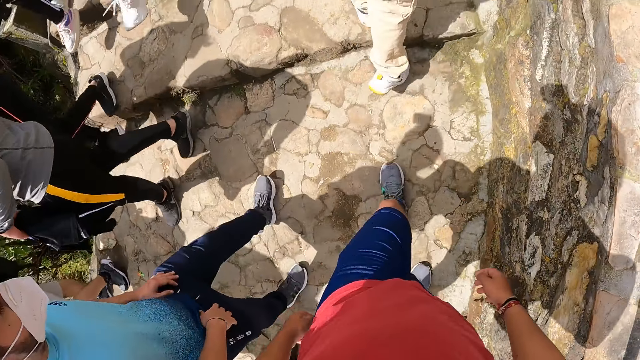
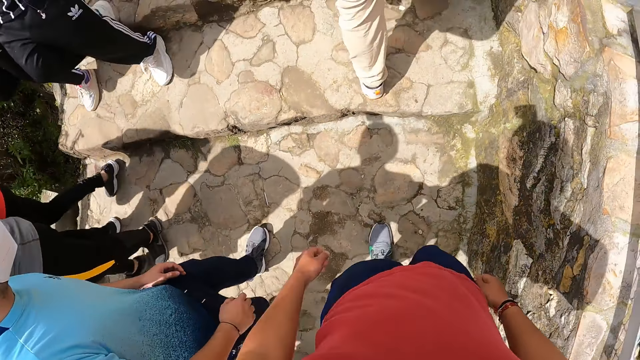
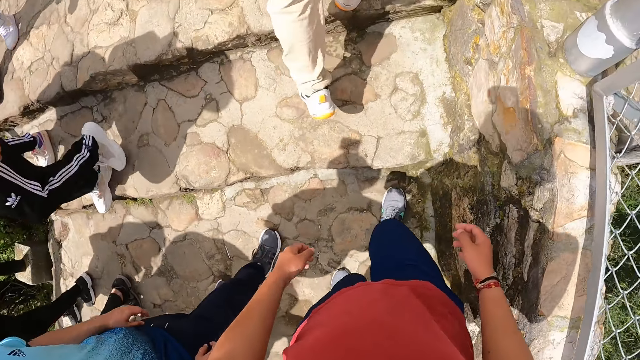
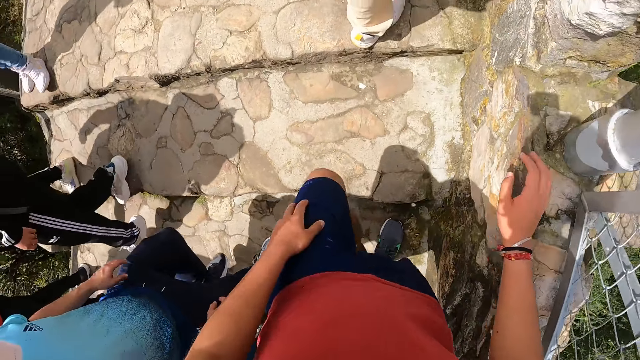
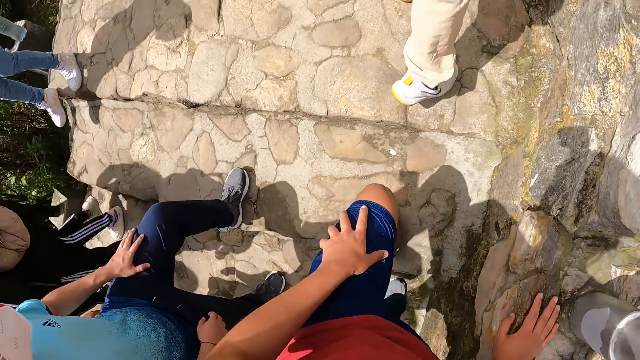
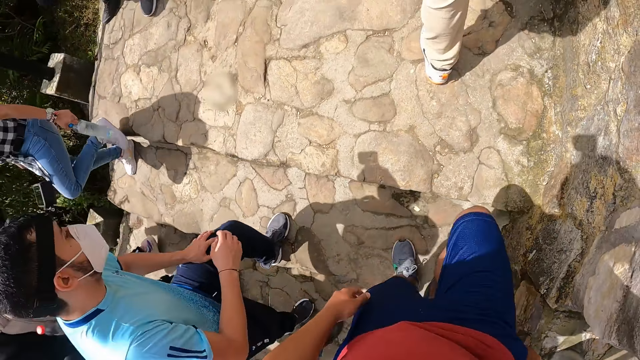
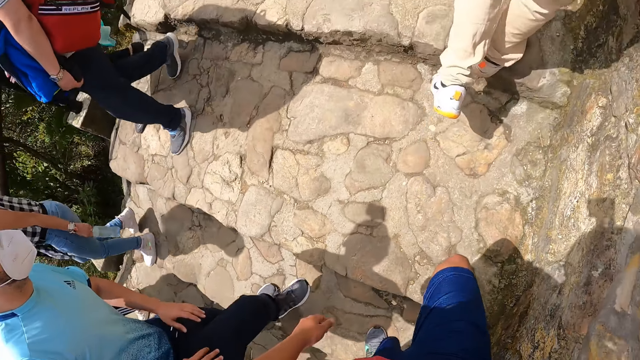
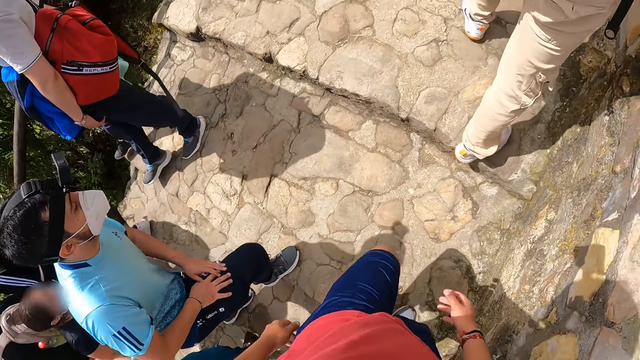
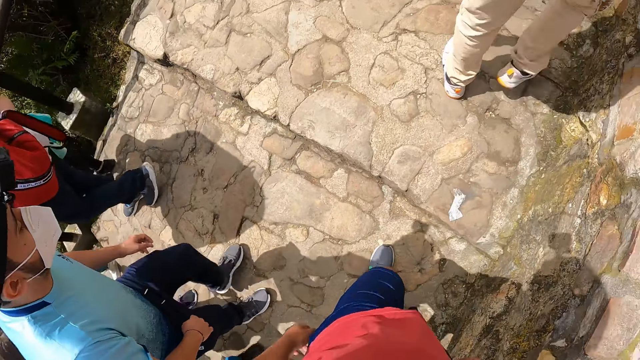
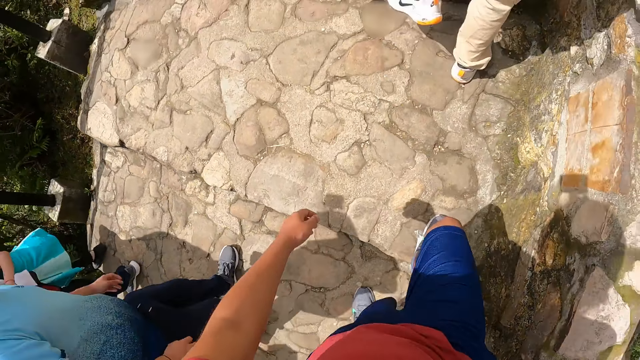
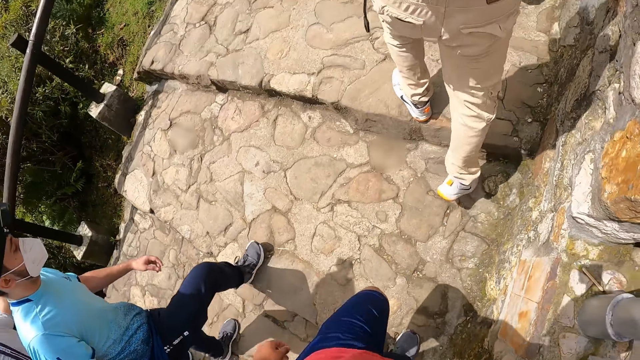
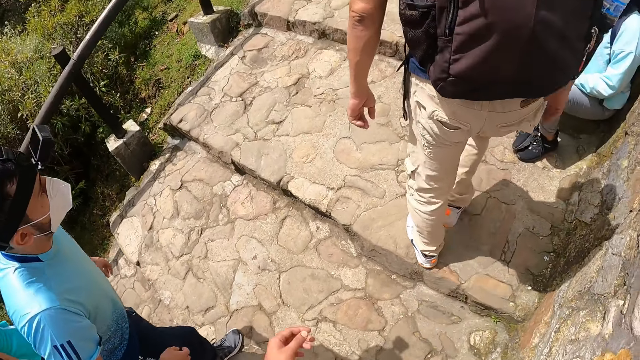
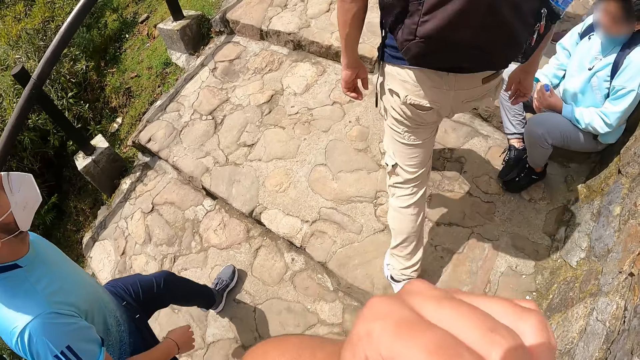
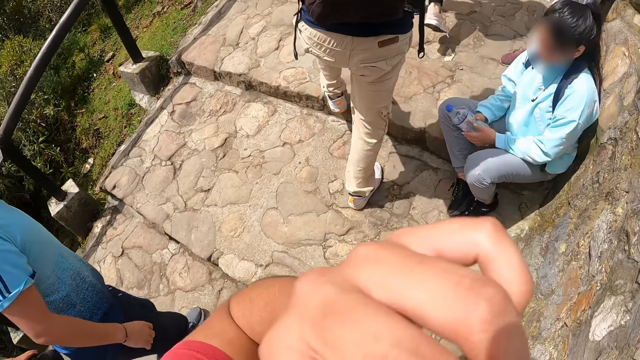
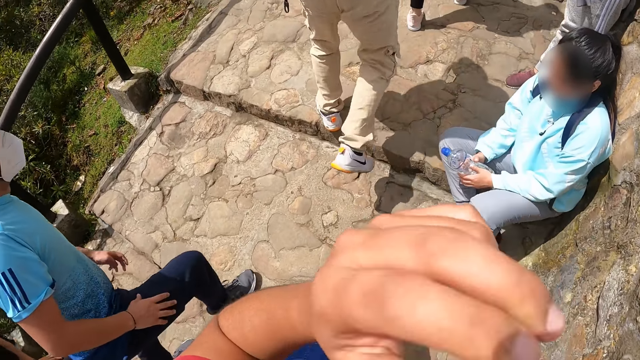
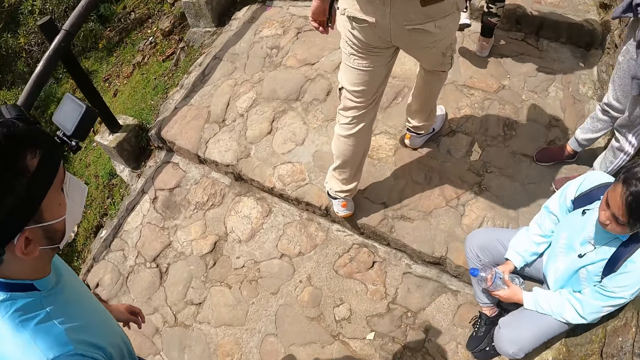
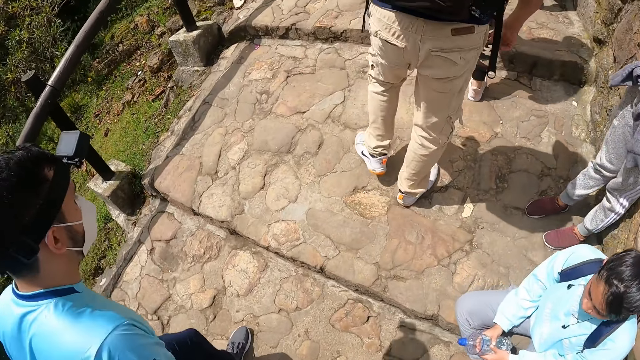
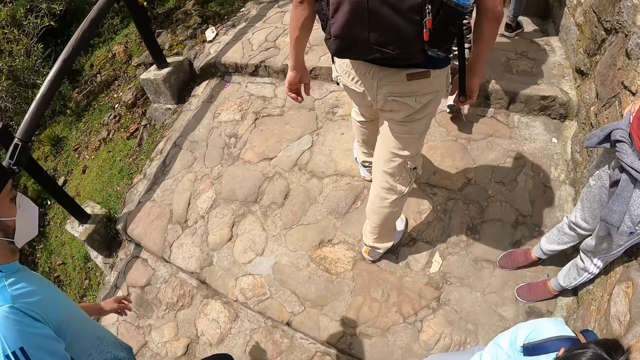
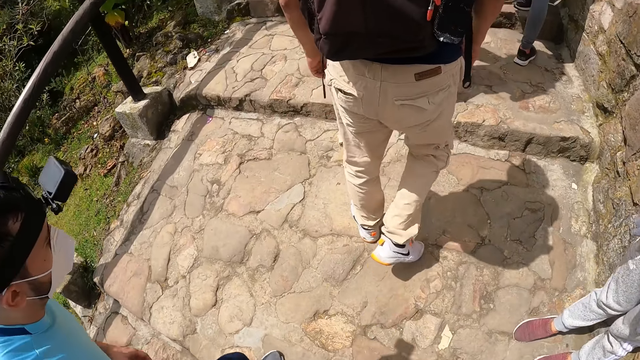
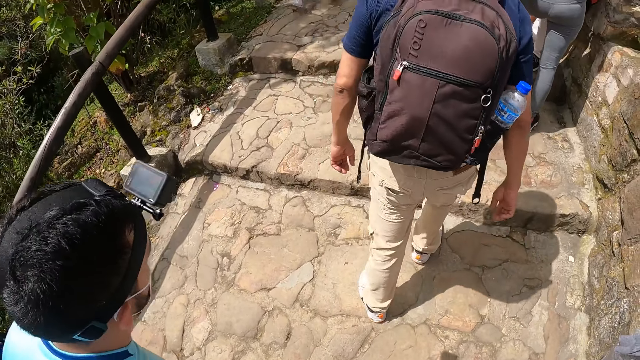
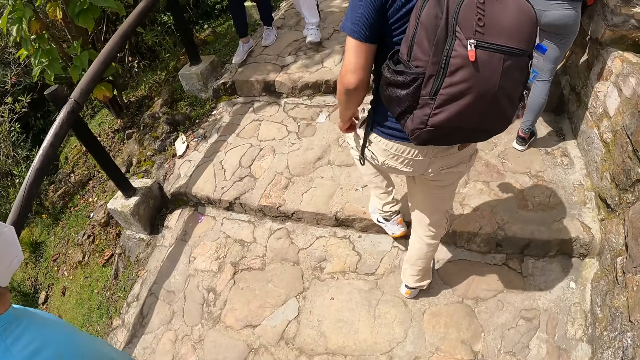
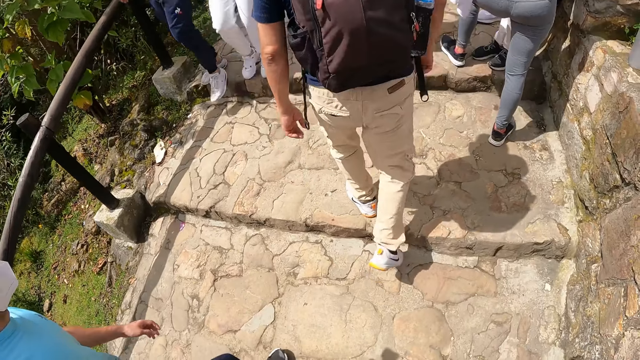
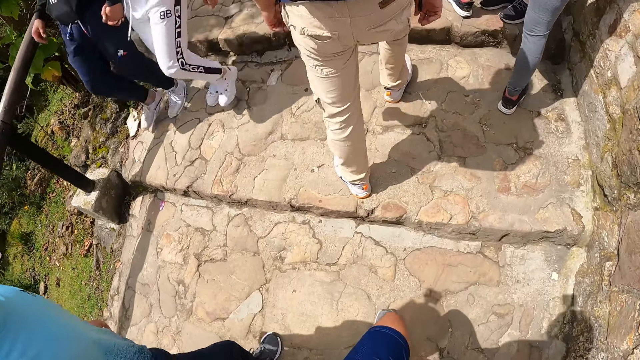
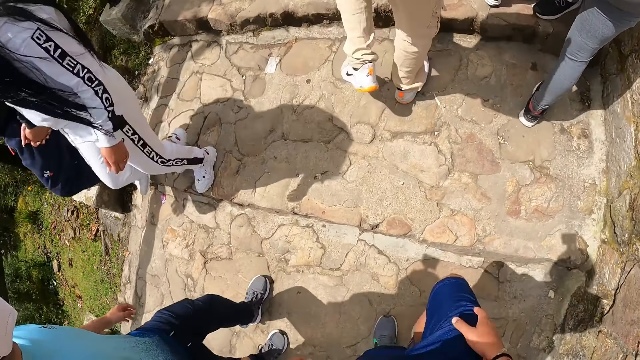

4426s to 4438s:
The camera wearer places his right hand on the mountain walkway barricade. He rubs his face with his left hand.

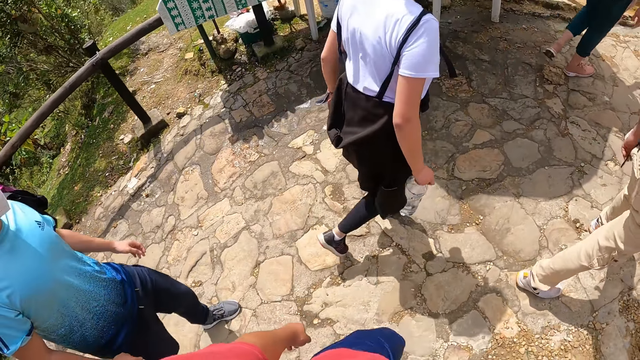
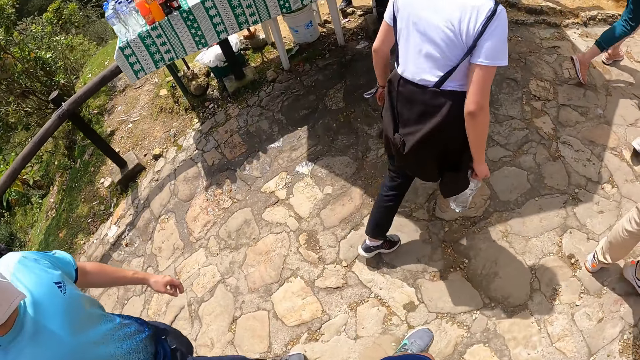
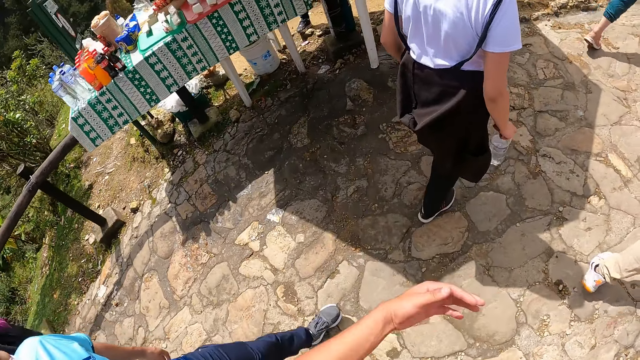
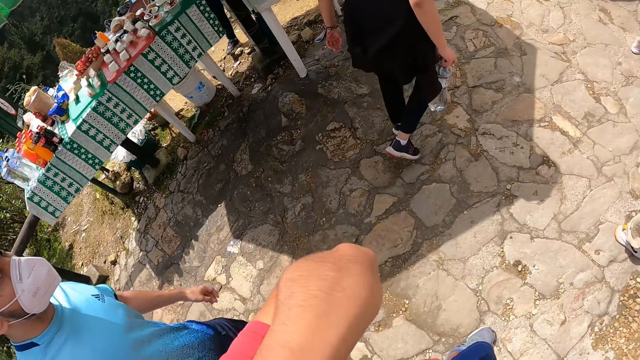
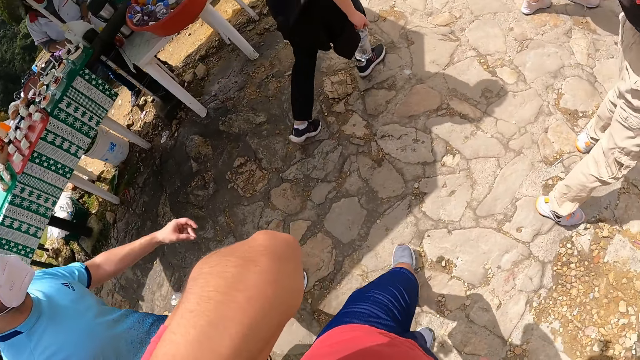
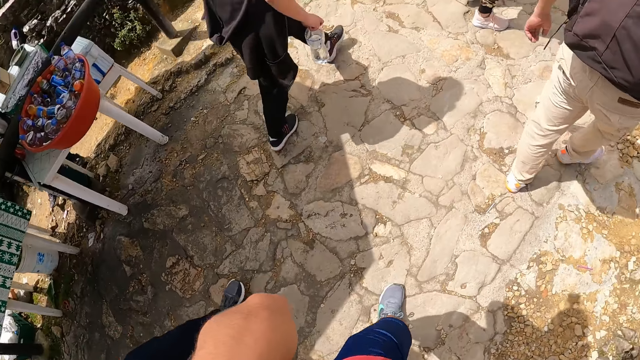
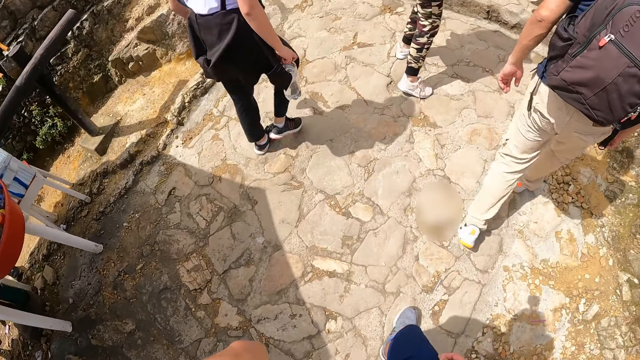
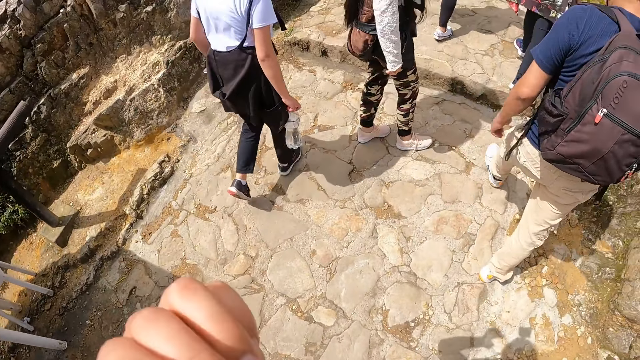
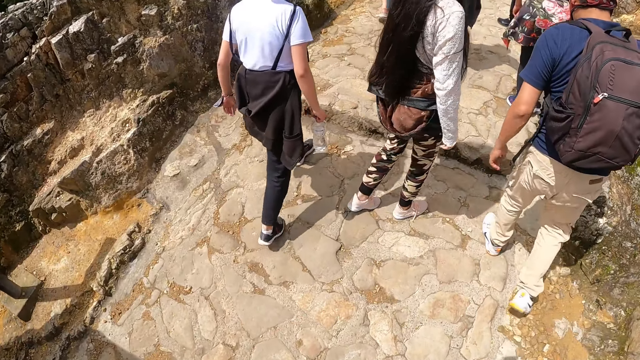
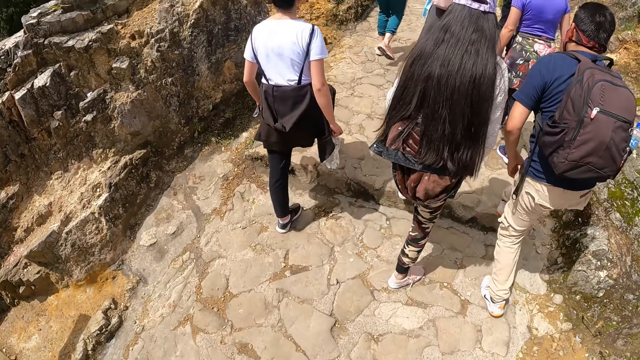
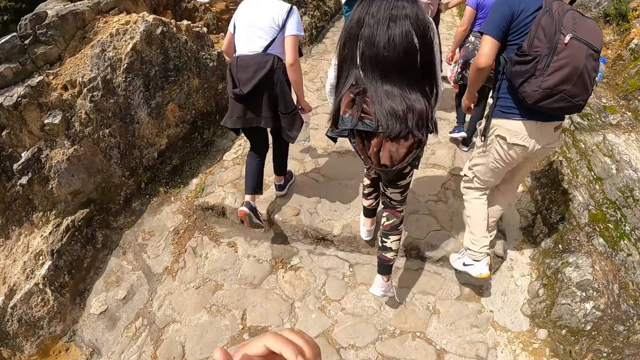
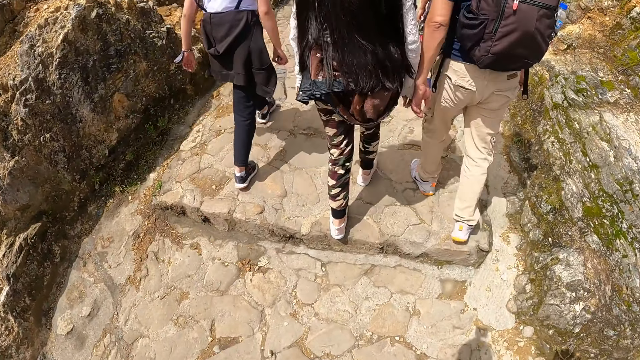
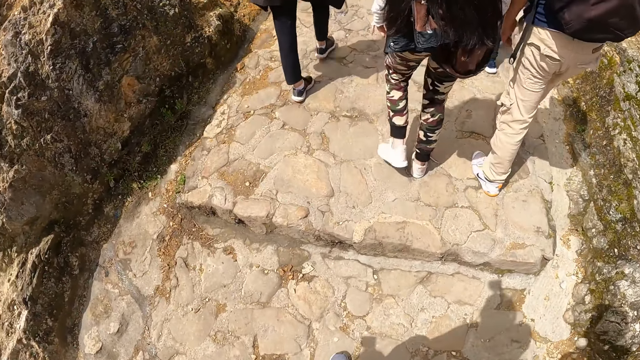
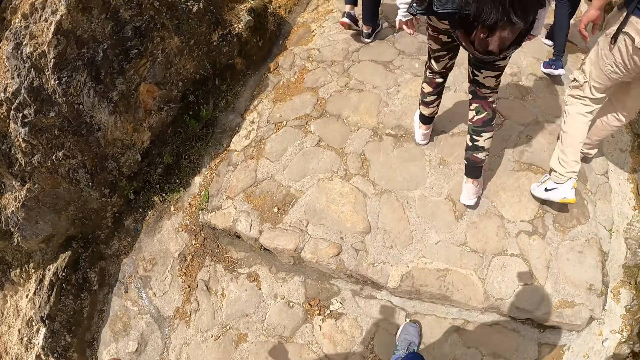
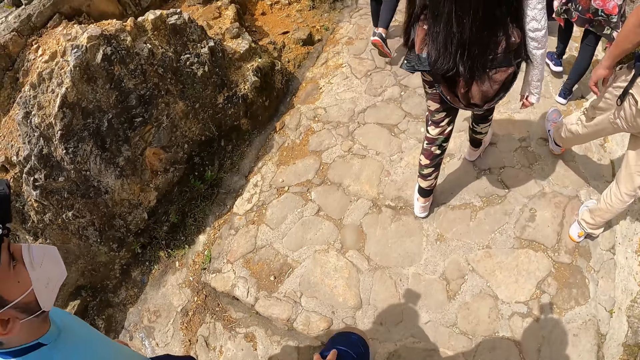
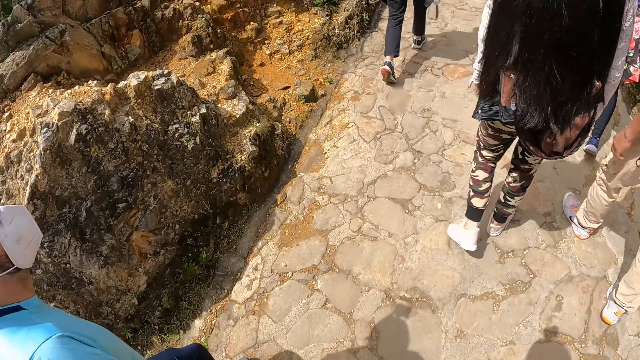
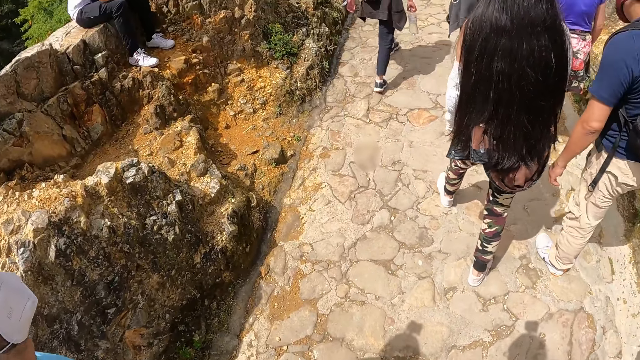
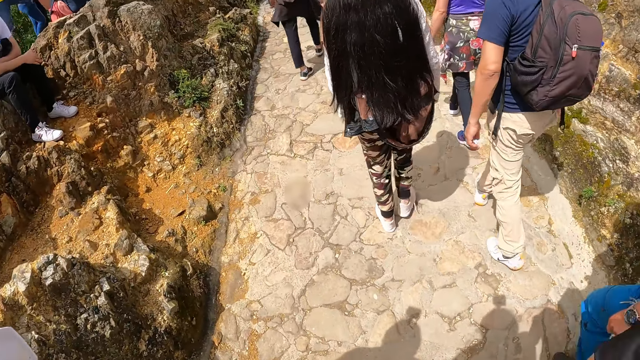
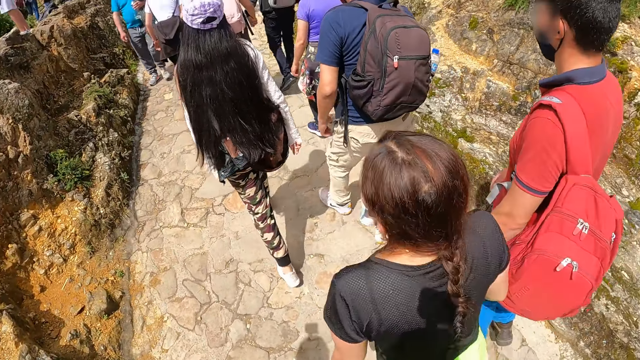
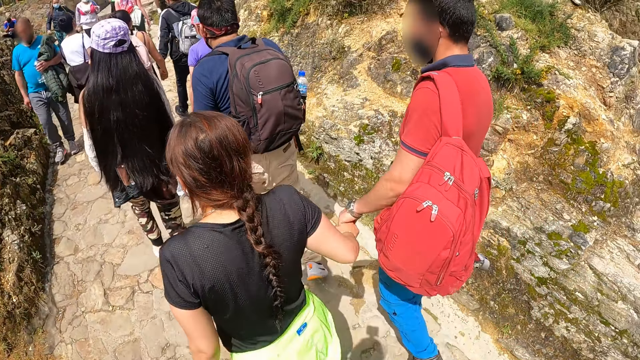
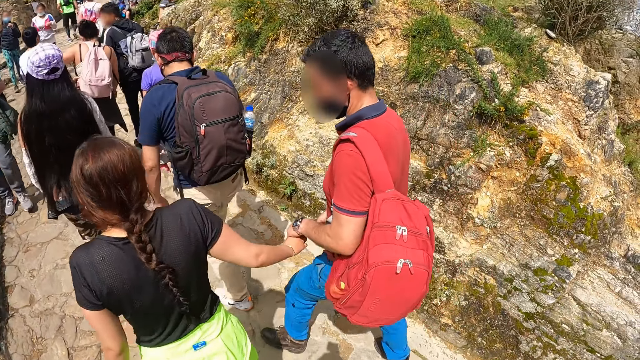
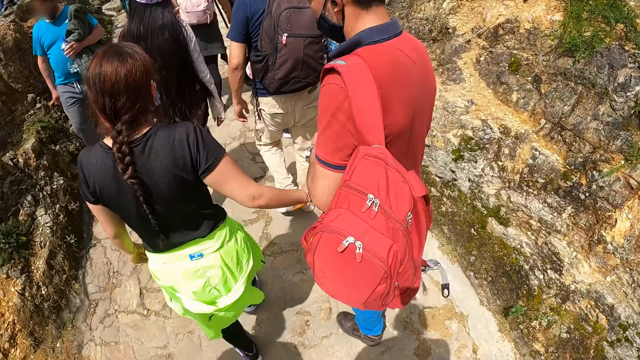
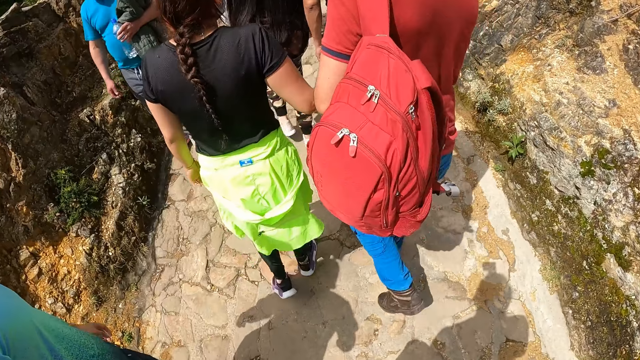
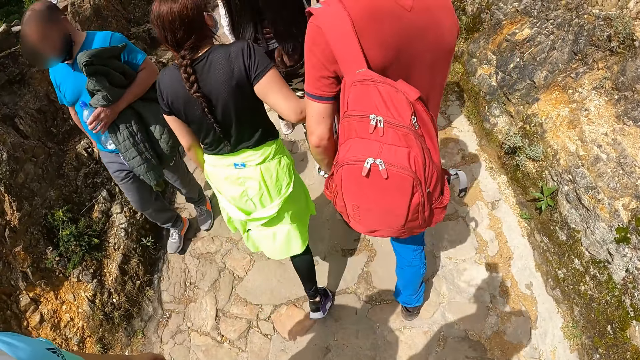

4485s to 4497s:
The camera wearer adjusts a camera on his head with his left hand.
